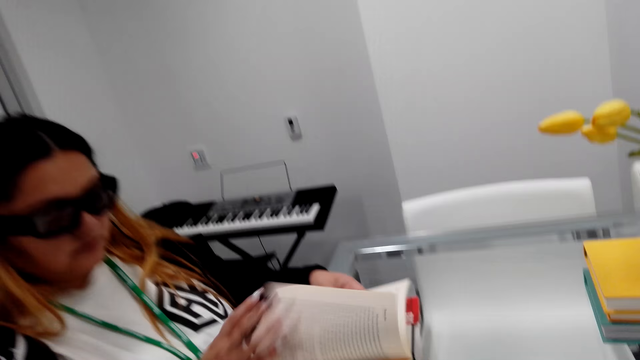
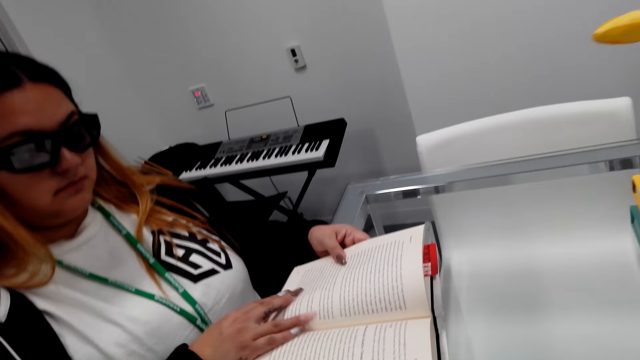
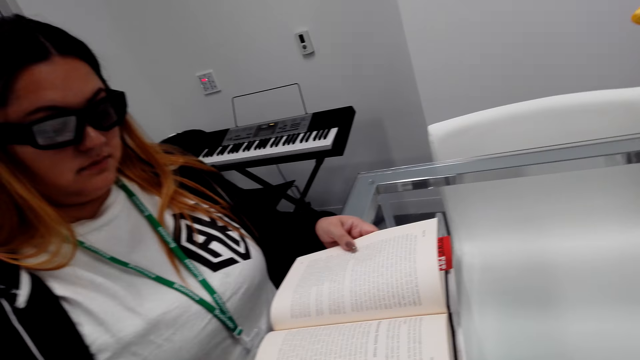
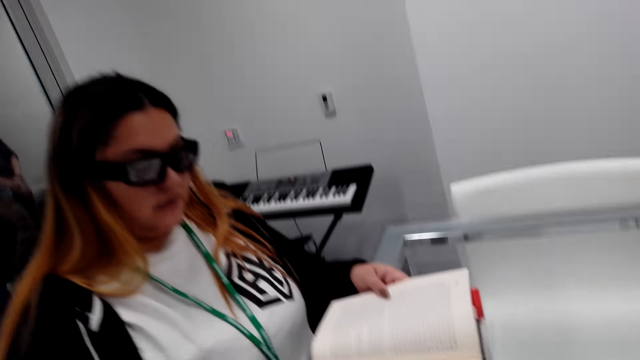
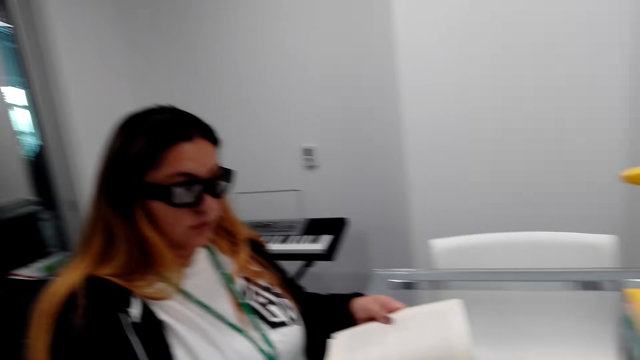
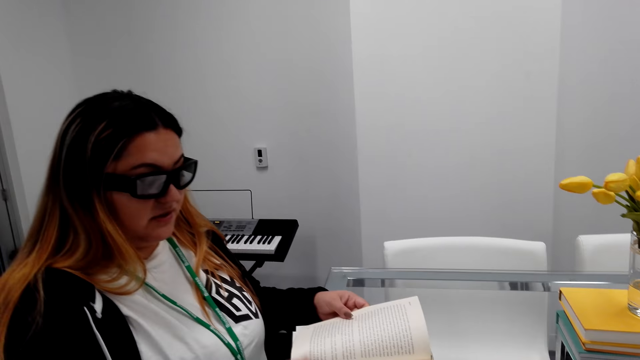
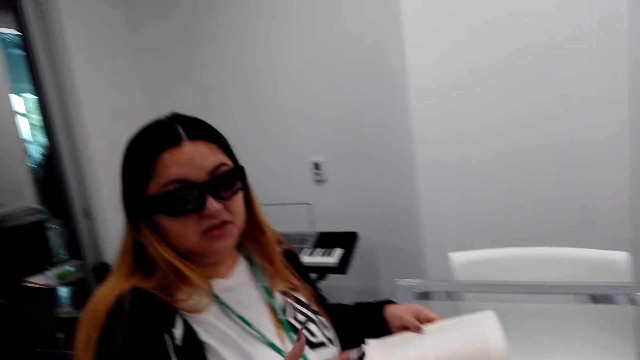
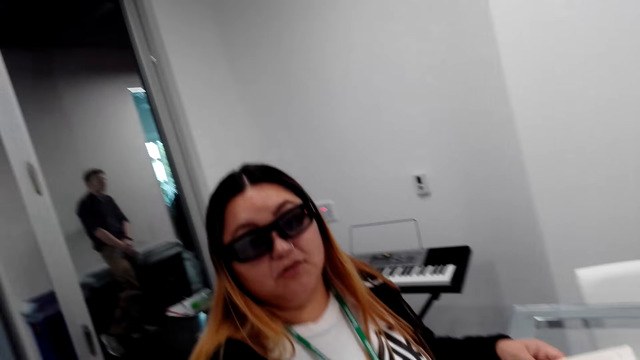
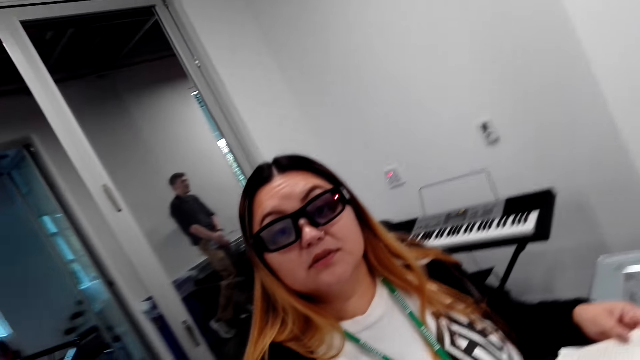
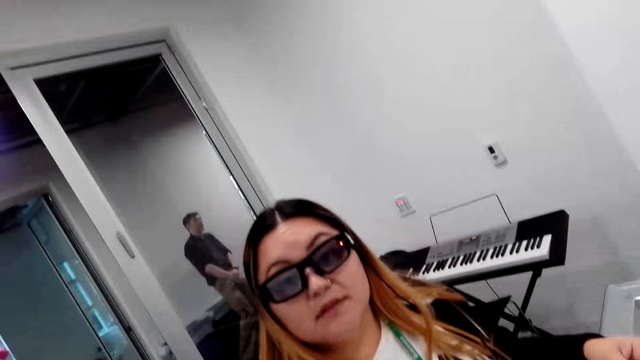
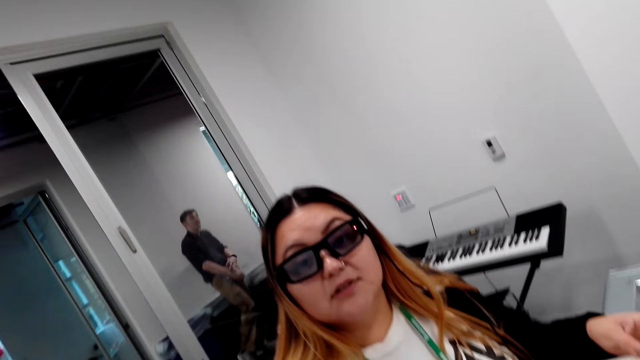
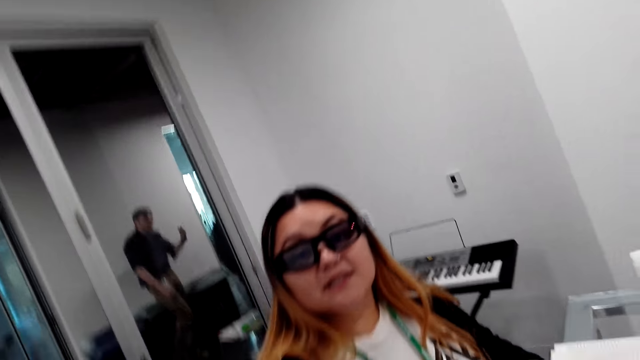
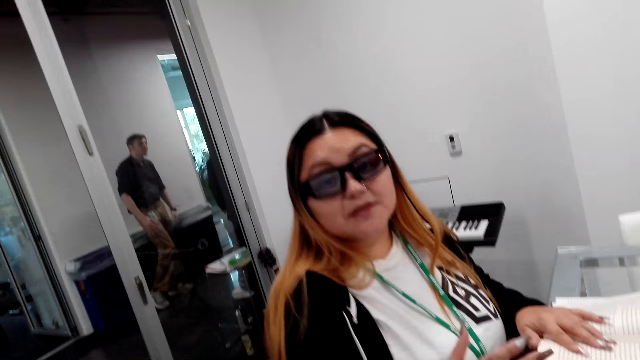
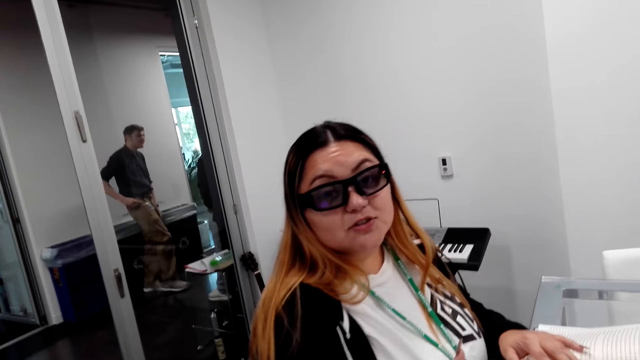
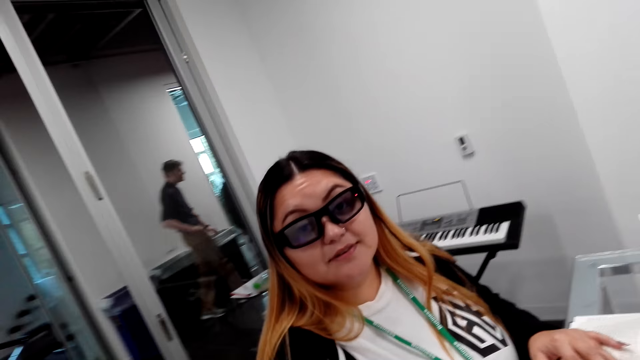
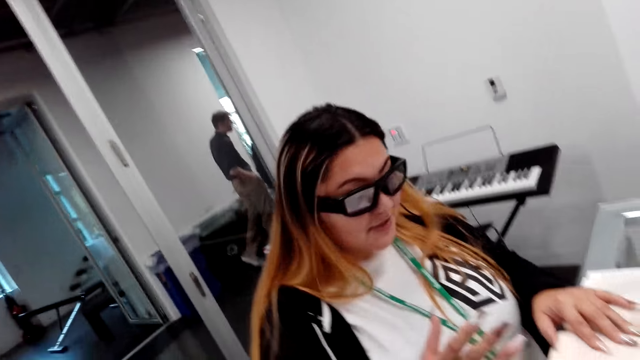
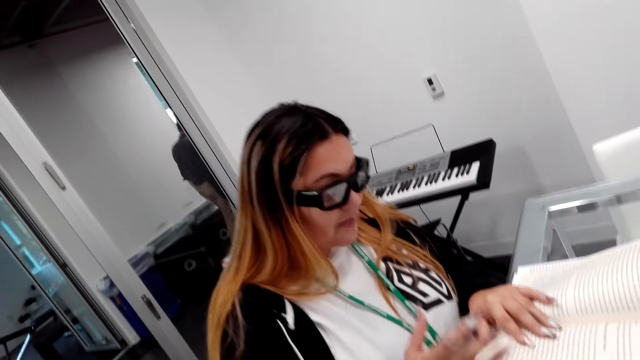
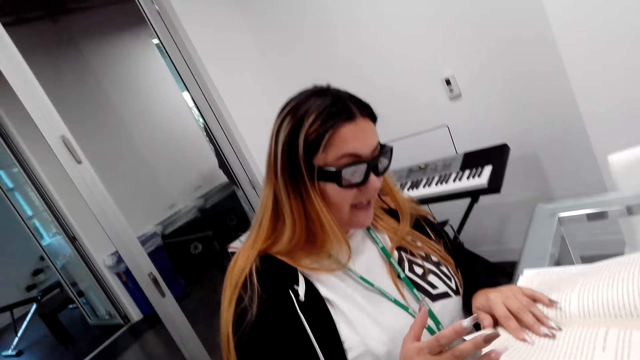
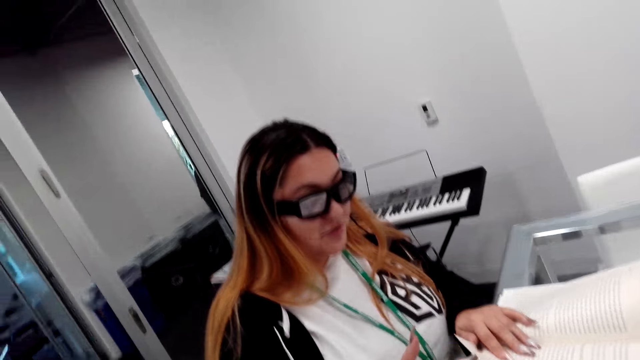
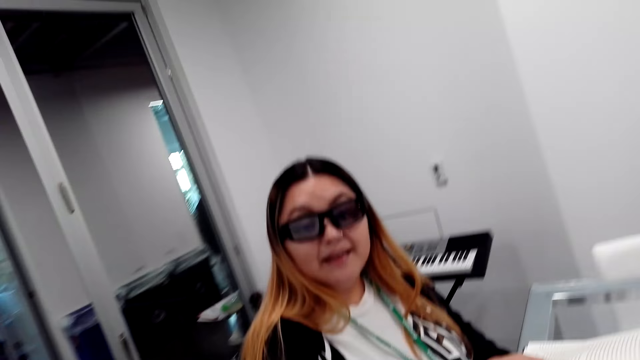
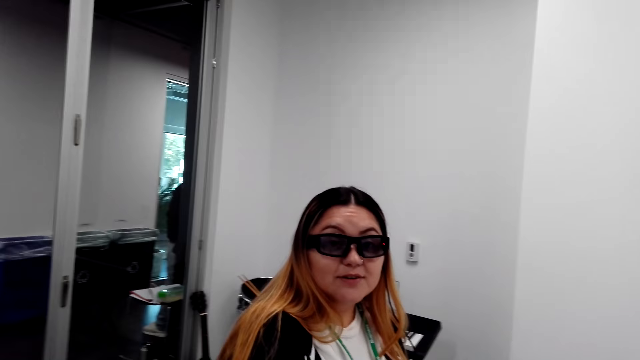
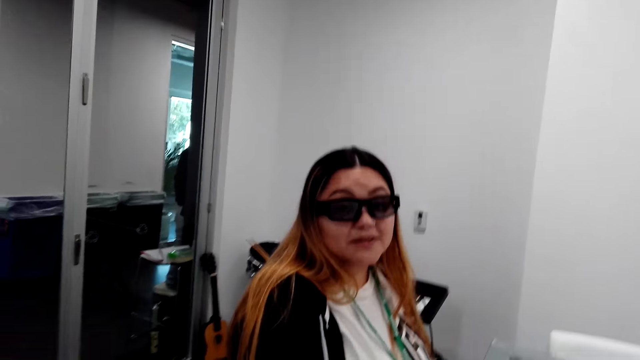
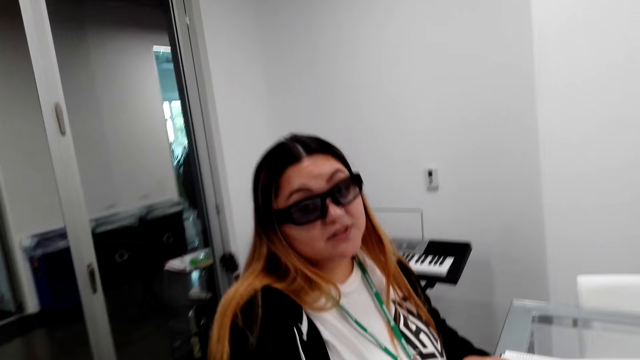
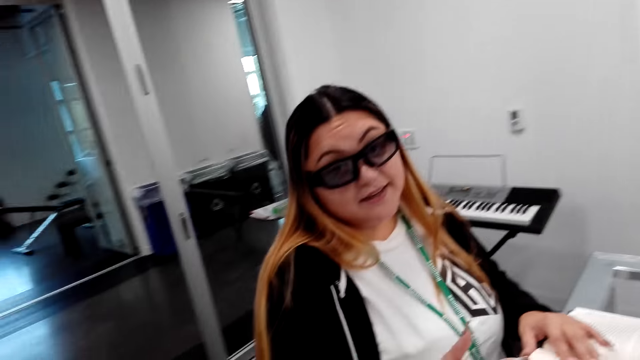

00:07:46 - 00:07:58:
A lady holds a book. The lady opens the book and talks to the camera wearer. The camera wearer interacts with the lady.

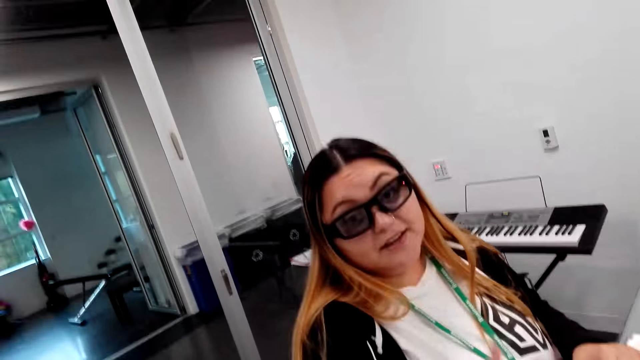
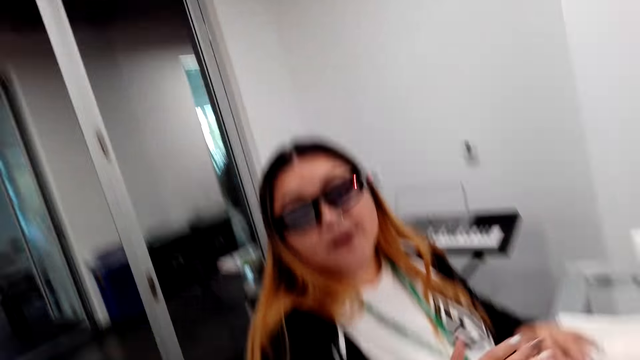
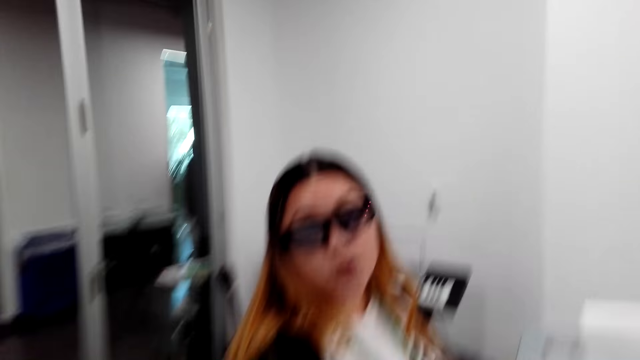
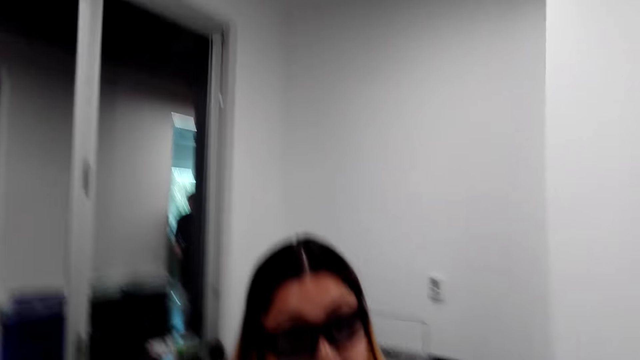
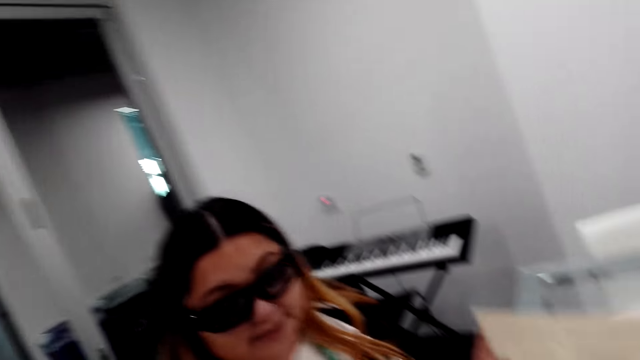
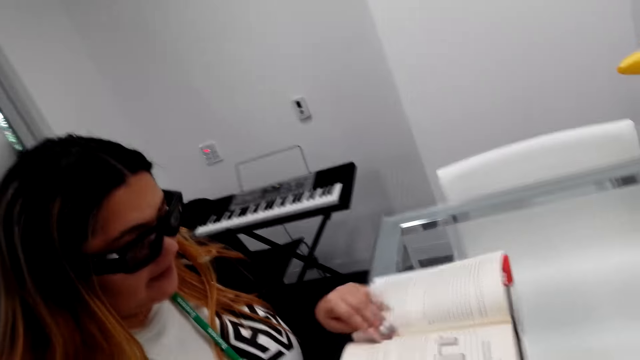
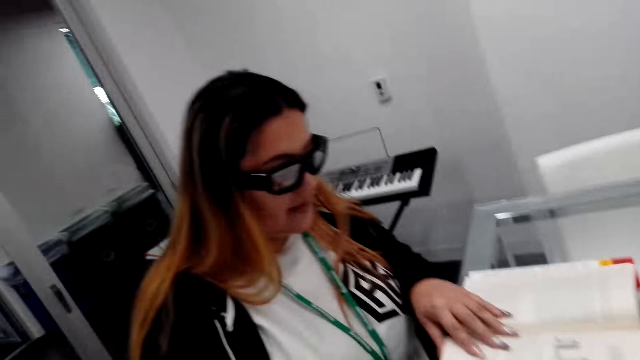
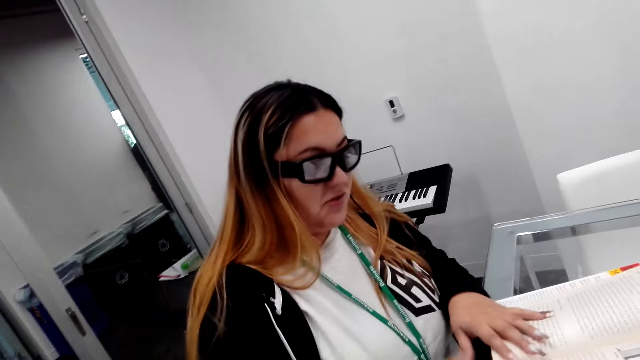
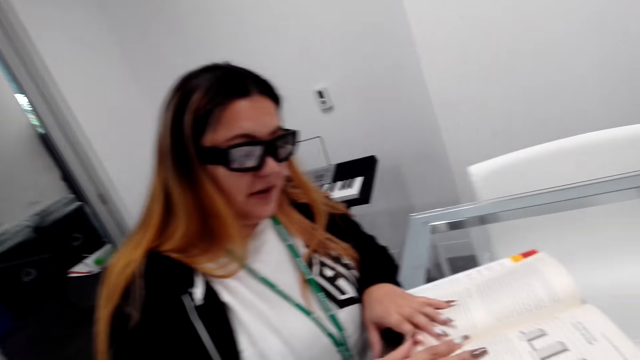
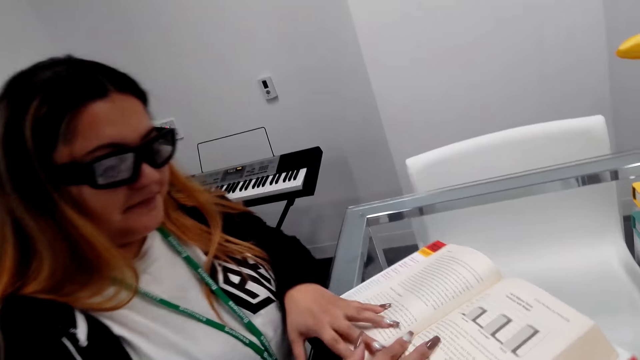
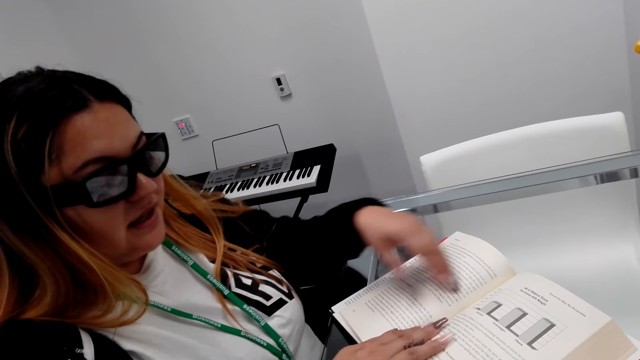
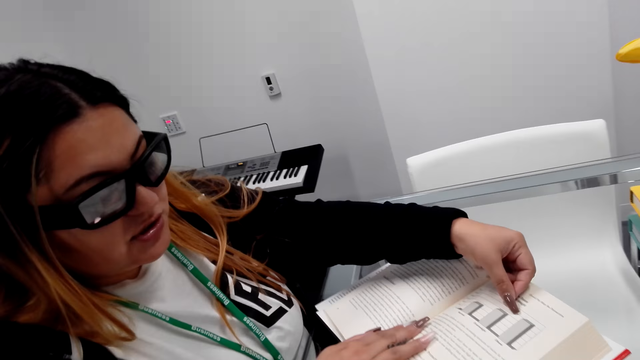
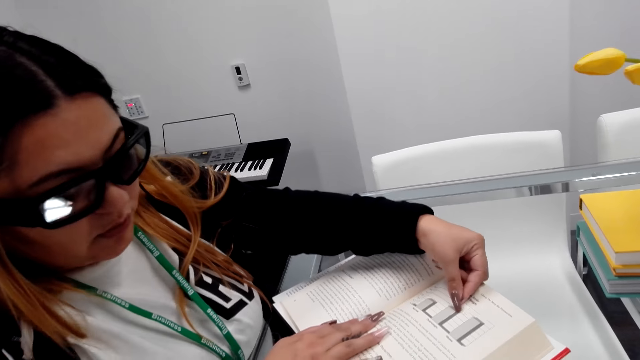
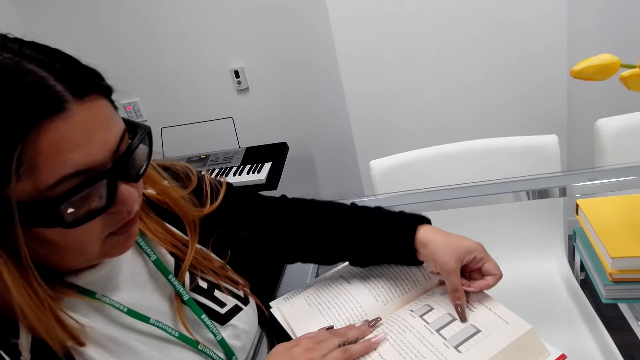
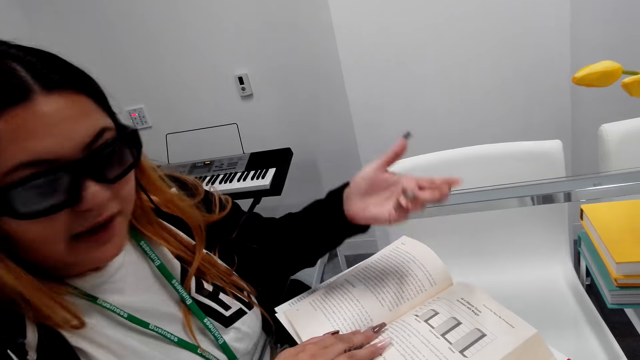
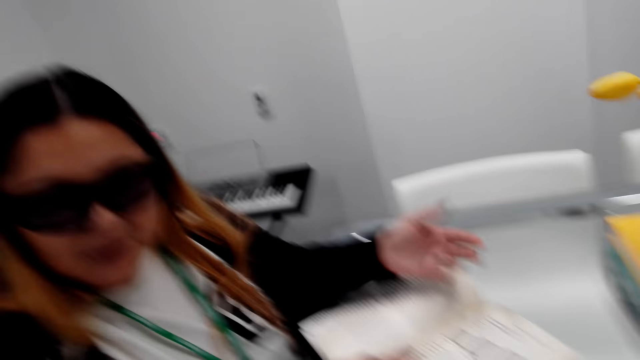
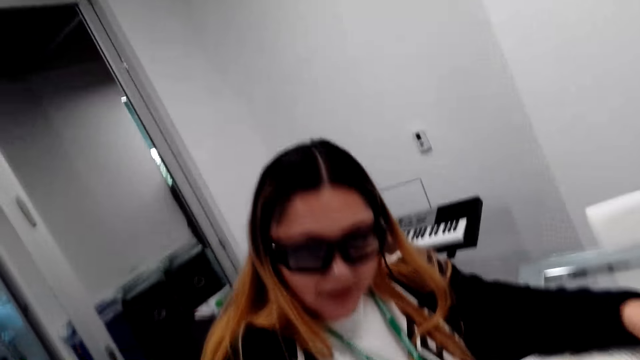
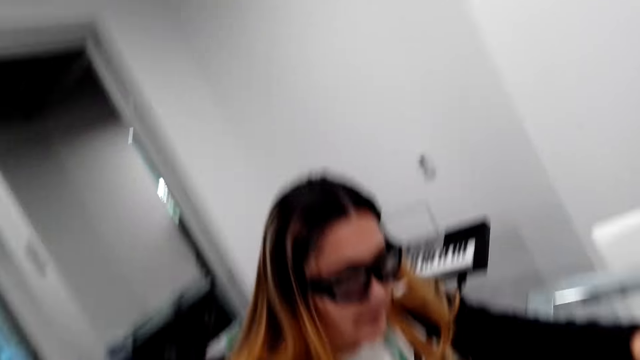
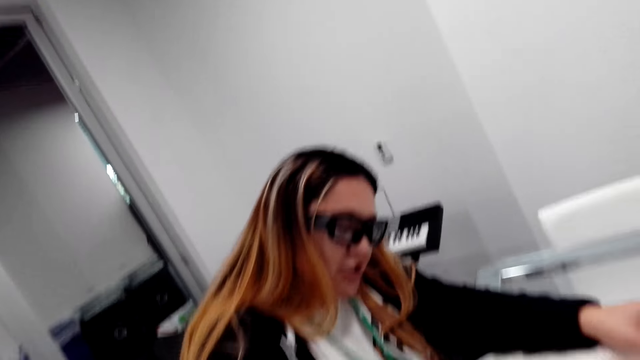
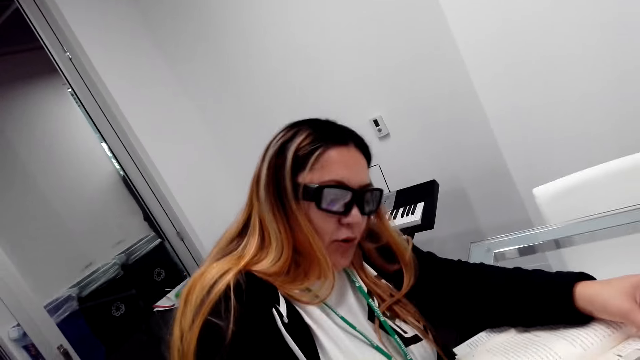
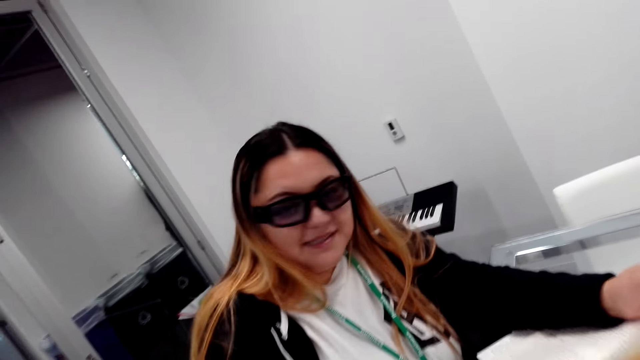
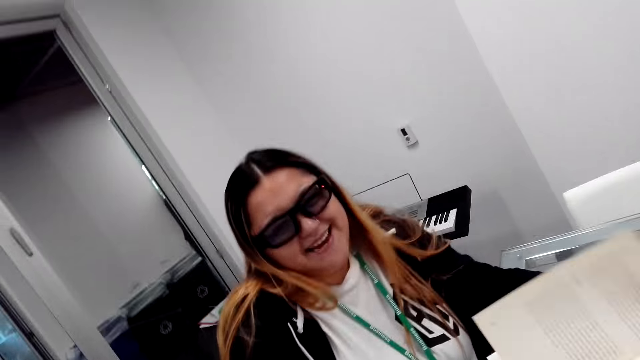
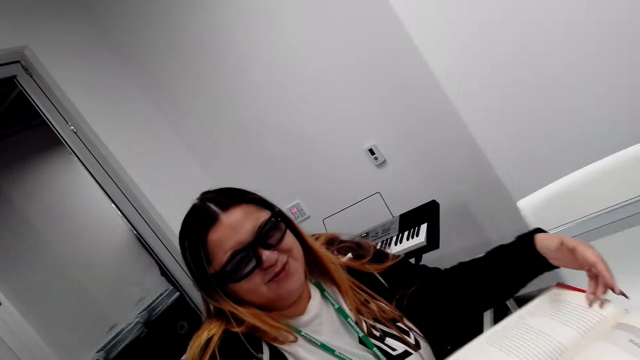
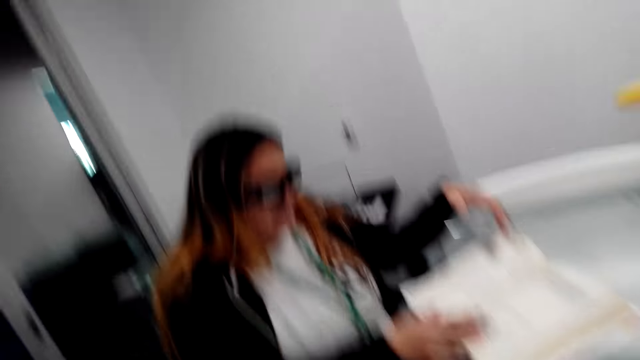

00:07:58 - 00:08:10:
A woman reads the book.
